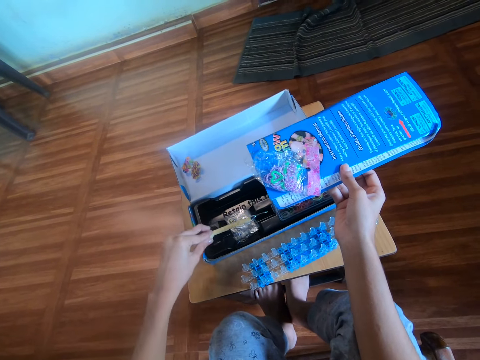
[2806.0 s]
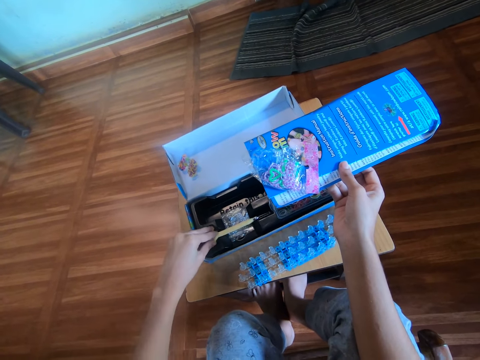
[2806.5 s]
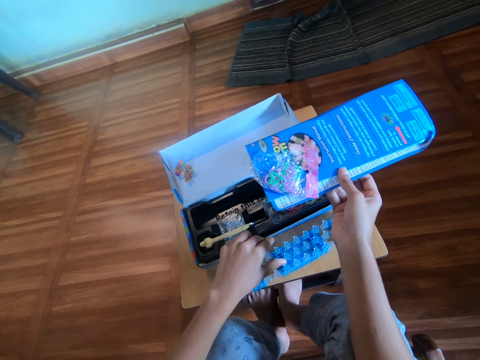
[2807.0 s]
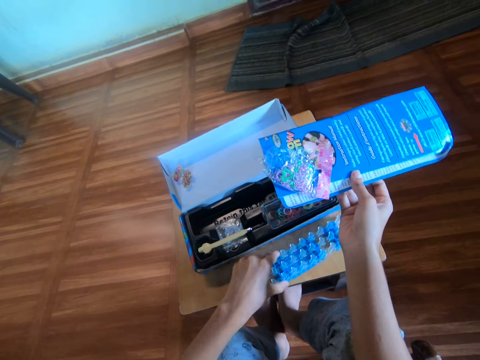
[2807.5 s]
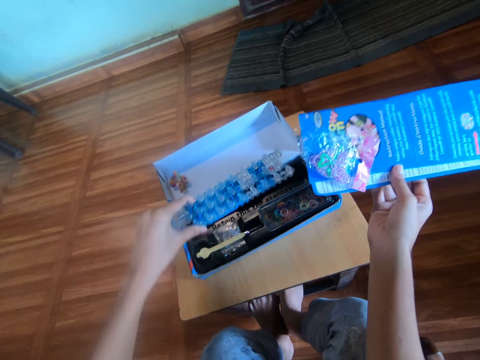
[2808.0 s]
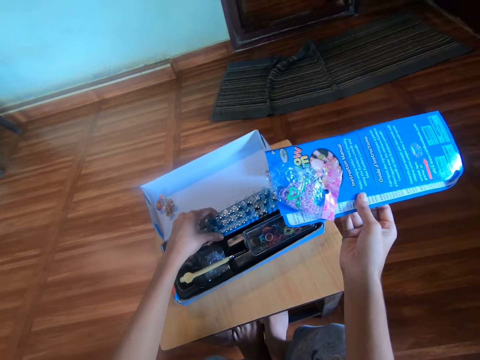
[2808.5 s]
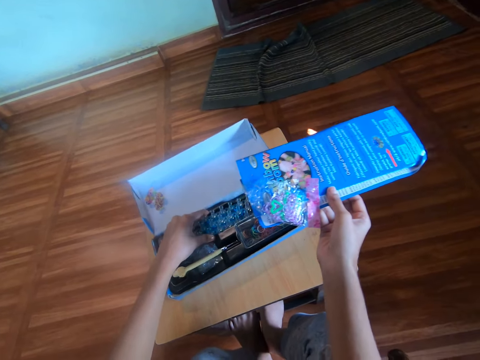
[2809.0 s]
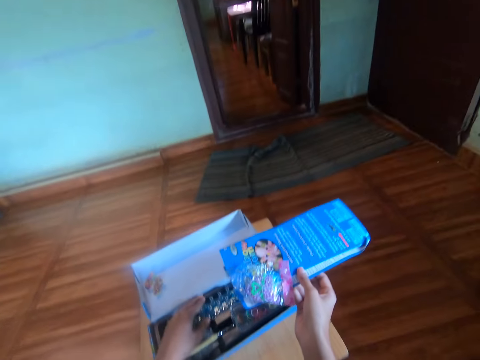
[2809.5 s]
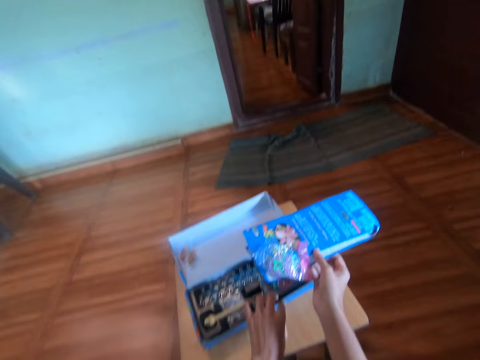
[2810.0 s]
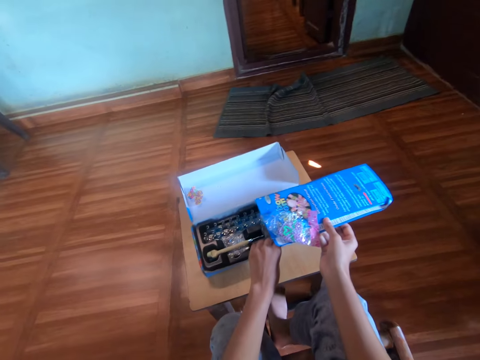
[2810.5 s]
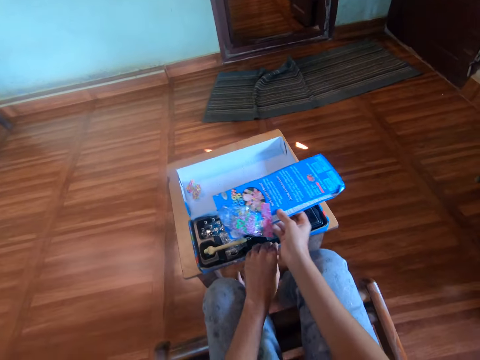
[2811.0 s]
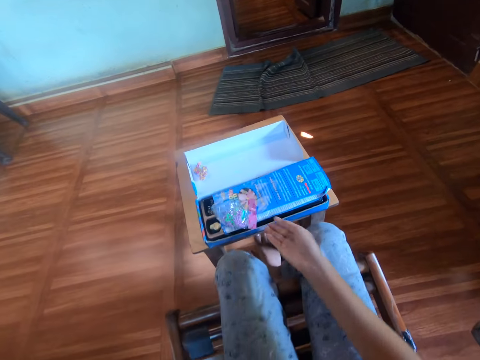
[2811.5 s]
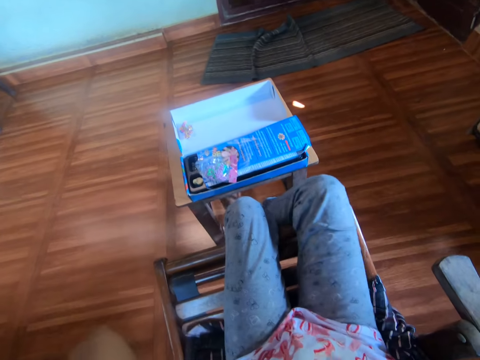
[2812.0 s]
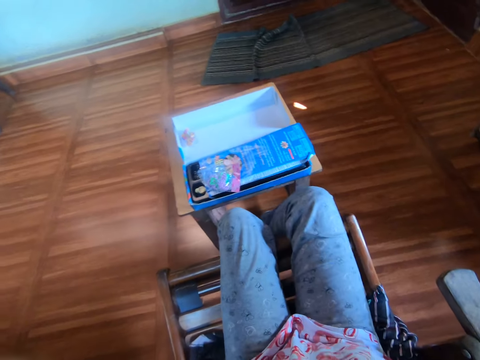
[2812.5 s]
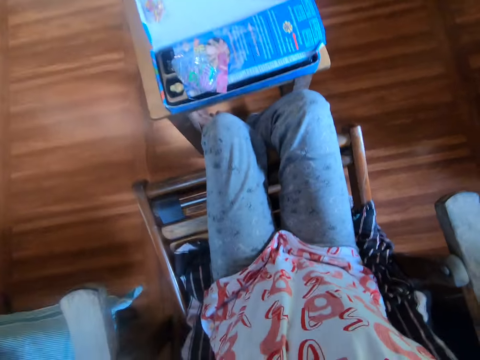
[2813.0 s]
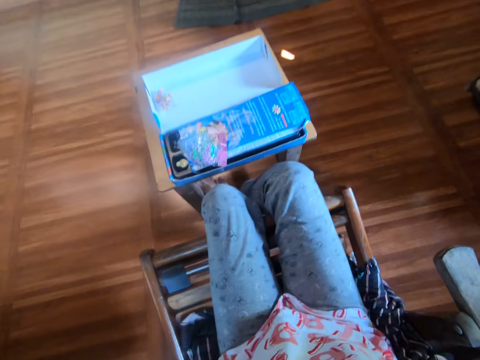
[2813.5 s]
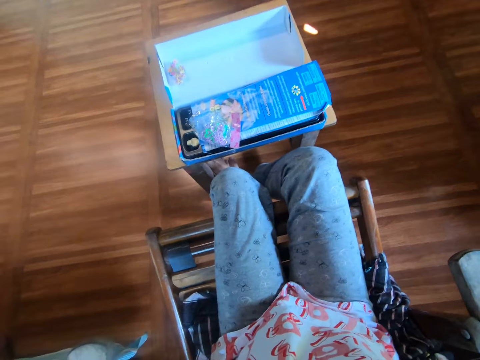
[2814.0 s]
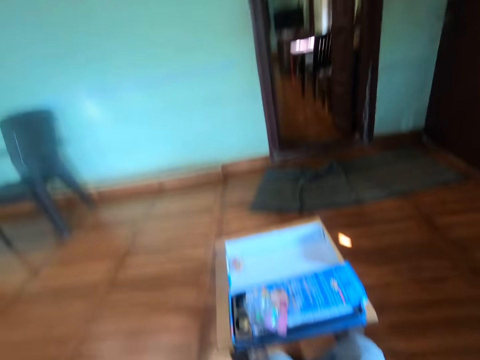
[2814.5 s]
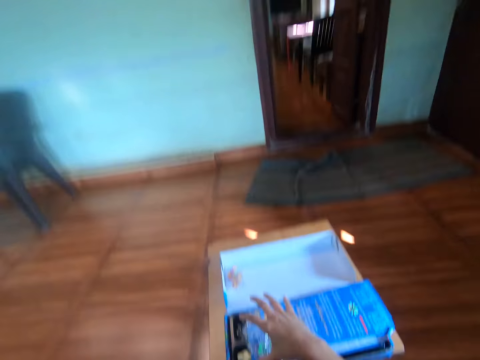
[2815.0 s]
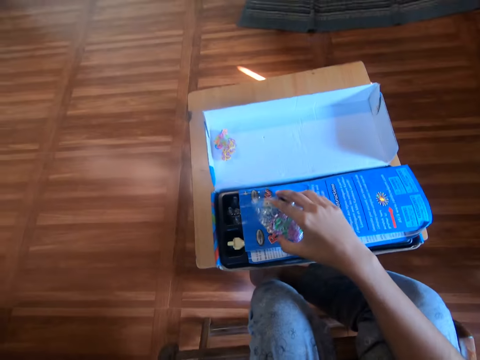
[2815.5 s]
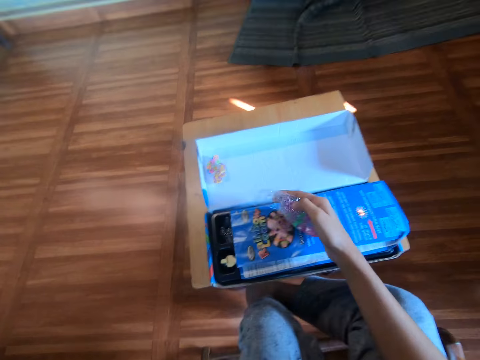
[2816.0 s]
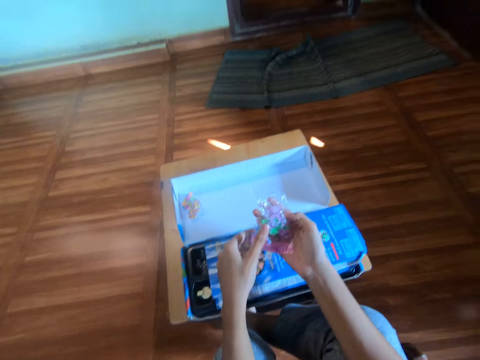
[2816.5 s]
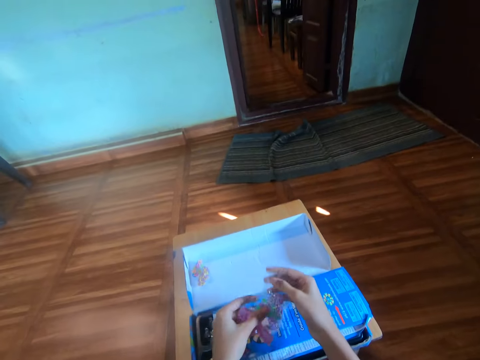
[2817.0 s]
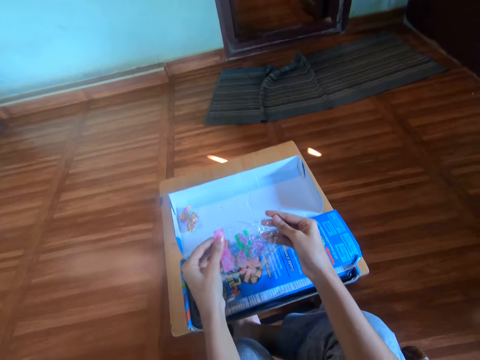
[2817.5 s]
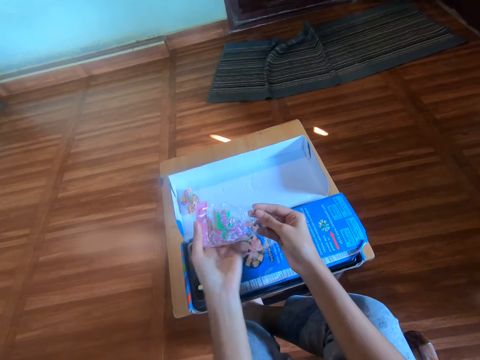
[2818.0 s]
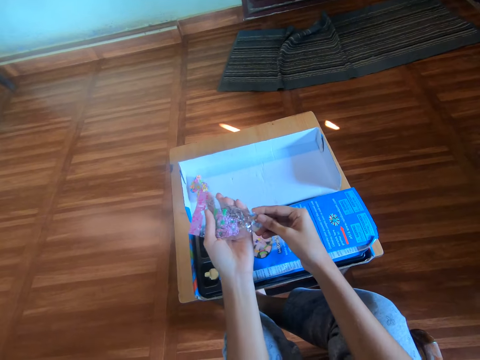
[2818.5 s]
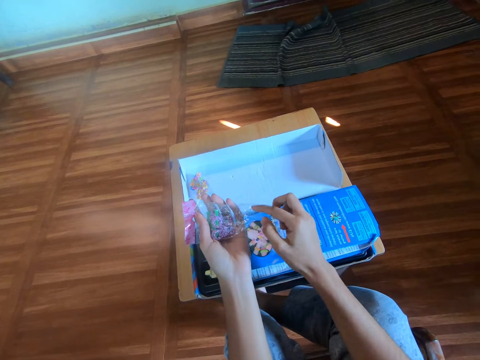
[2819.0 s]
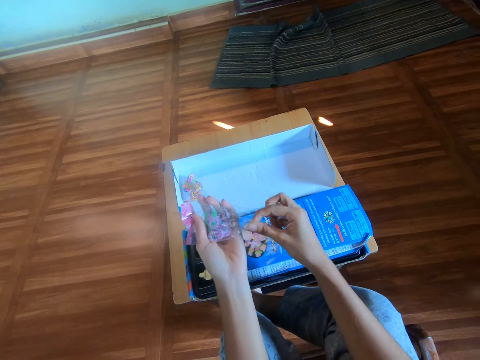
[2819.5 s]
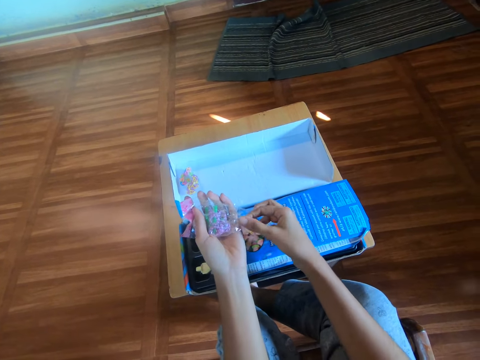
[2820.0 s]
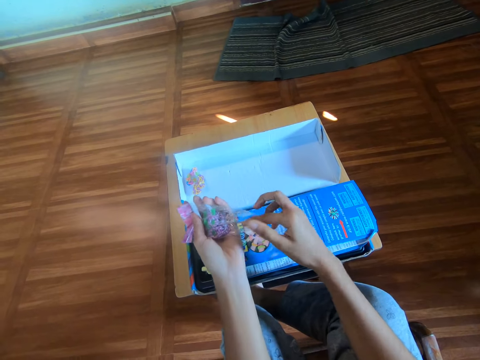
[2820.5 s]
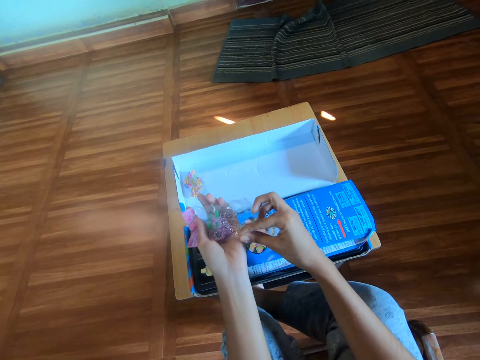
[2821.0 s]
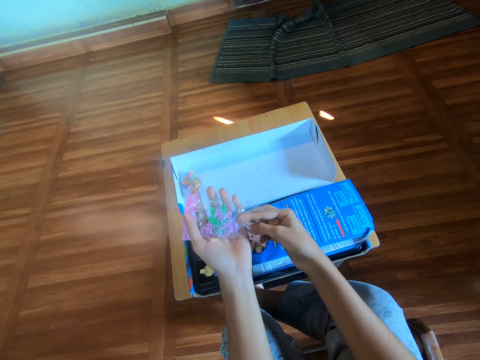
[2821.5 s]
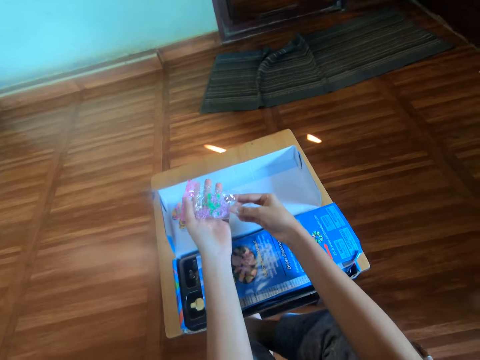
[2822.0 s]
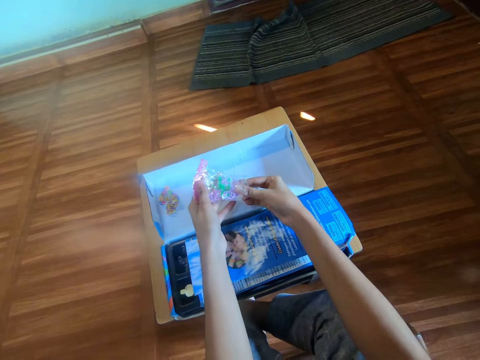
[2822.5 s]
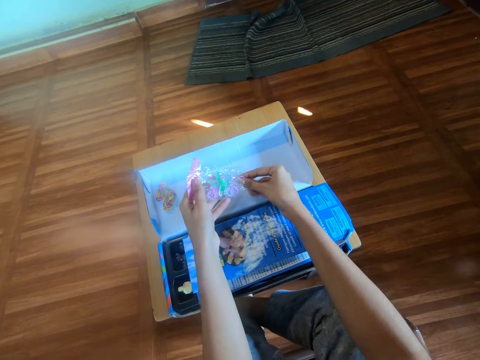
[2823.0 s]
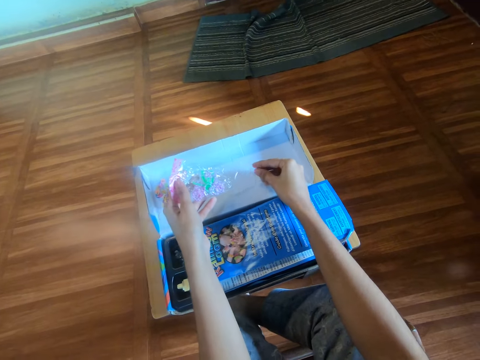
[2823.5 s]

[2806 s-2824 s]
The camera wearer puts the crochet hook grip in the loom kit. They pick the loom from the table with the left hand. They hold the loom board. They drop the loom in the pack with the left hand. They move the pack with the left hand. They drop the booklet with the right hand on the pack. They adjust the camera with both hands. They pick the nylon from on top of the booklet with the left hand. They move the nylon to the left hand. They open the nylon with the right hand. They bring out rubber bands from the nylon with the right hand.

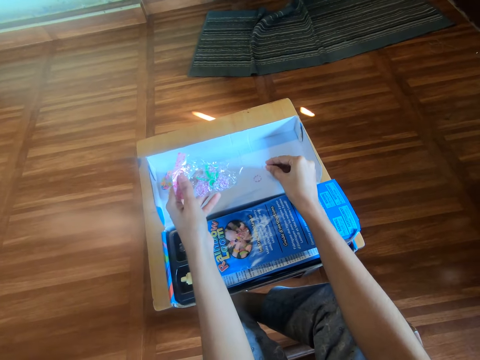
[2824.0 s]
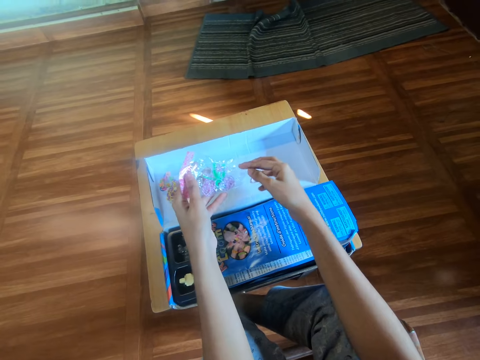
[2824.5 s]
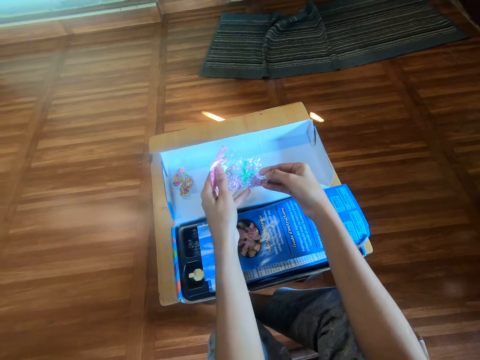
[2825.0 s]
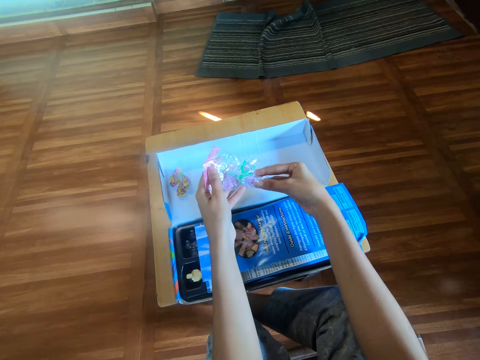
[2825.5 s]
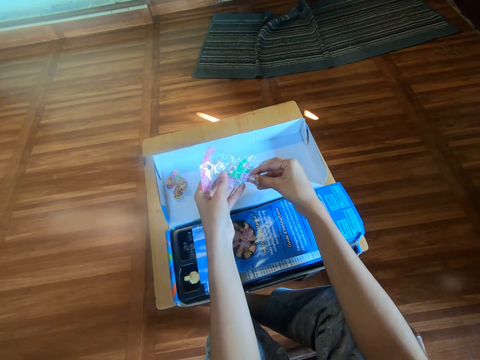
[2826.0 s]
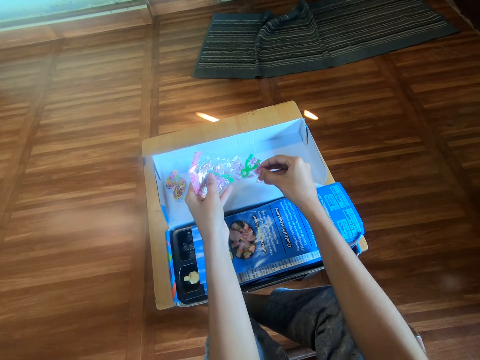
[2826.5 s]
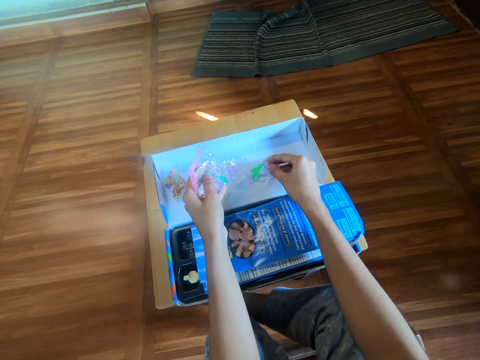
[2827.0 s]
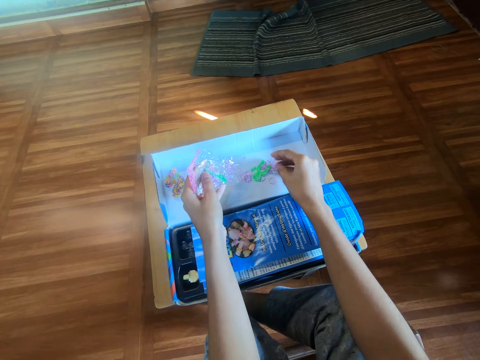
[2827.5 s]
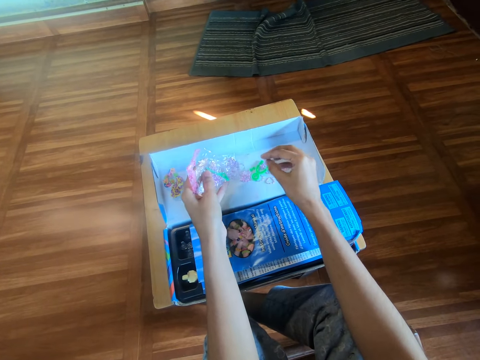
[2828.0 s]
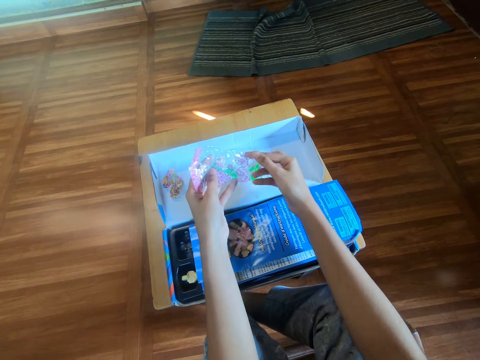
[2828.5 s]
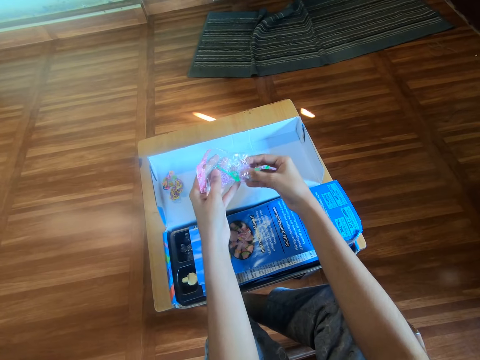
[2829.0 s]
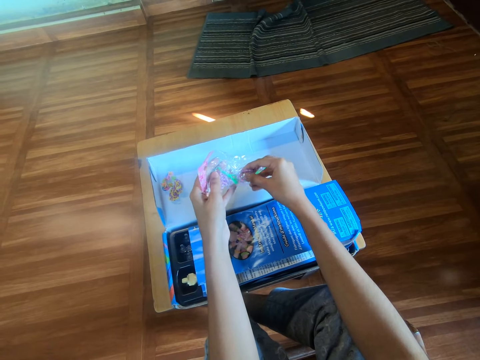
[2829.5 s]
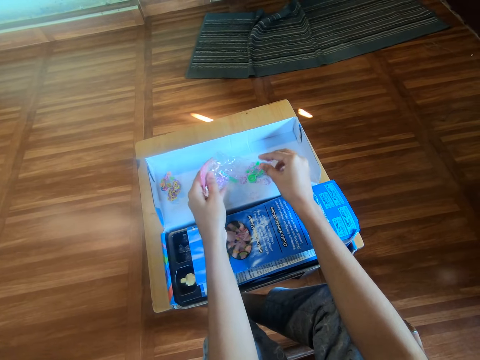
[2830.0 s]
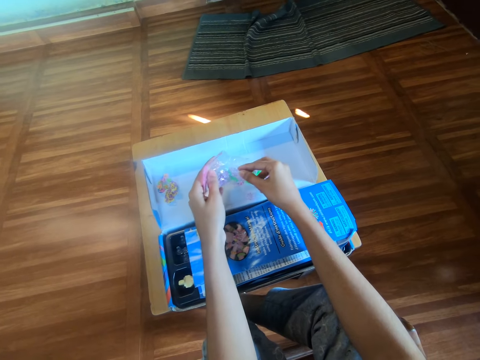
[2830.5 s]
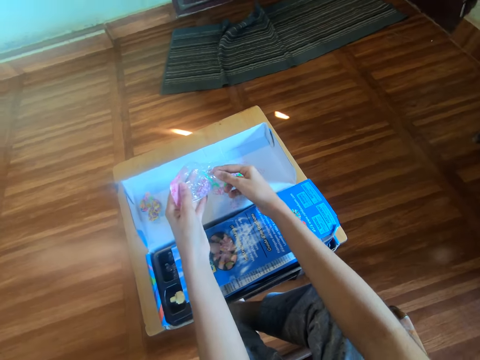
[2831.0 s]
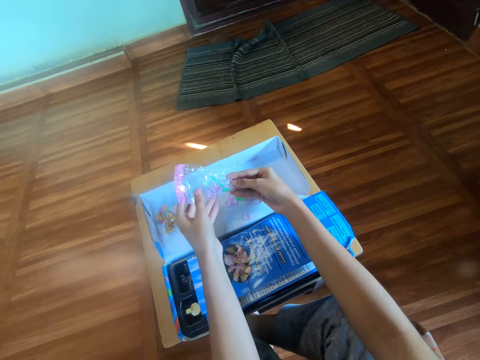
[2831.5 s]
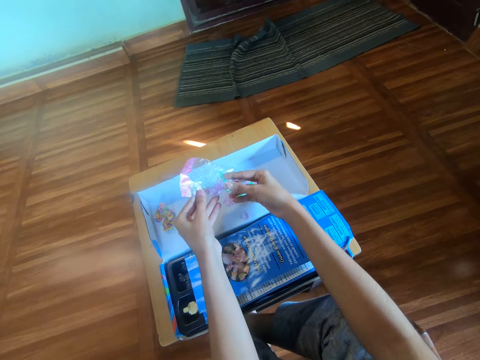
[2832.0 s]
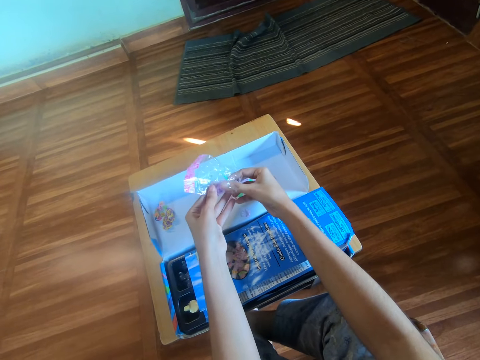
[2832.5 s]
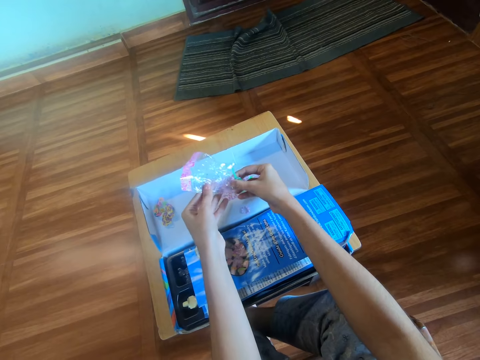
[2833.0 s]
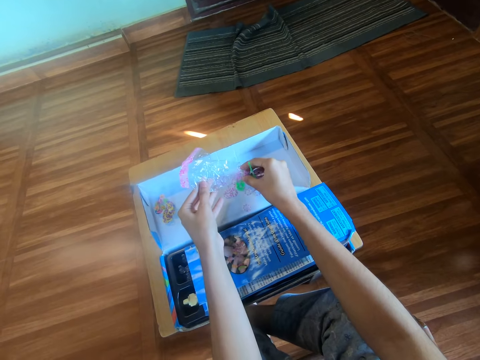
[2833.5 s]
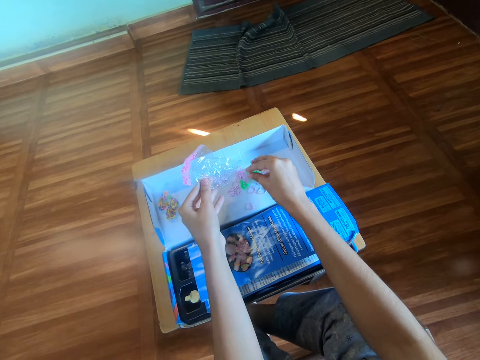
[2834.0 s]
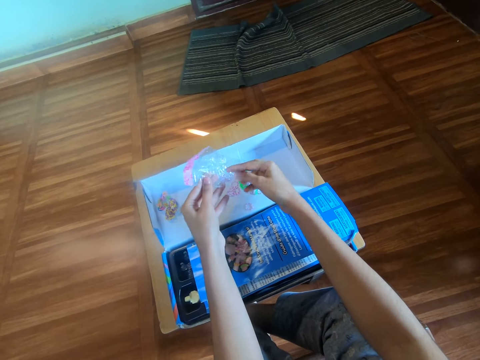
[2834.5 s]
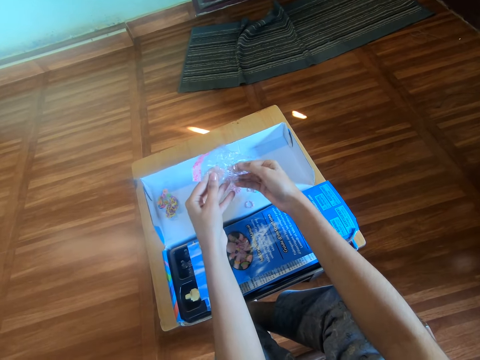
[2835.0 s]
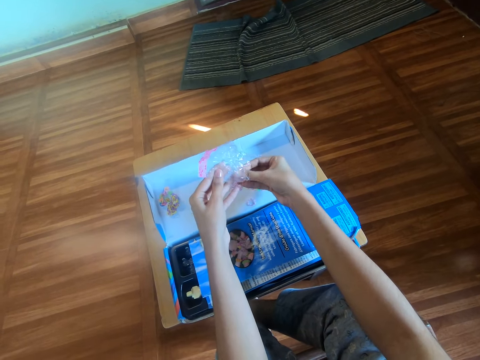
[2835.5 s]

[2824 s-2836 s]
The camera wearer puts rubber bands on the packaging box. They remove rubber bands from the packet. They put the rubber bands on the packaging box. They remove rubber bands from the packet. They put the rubber bands on the packaging box.
